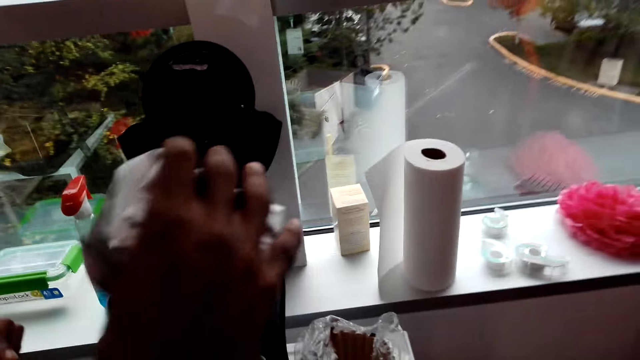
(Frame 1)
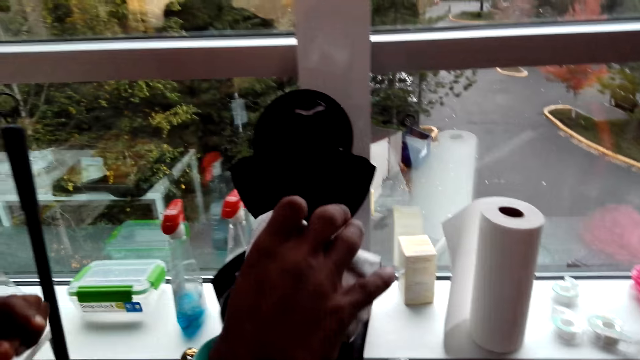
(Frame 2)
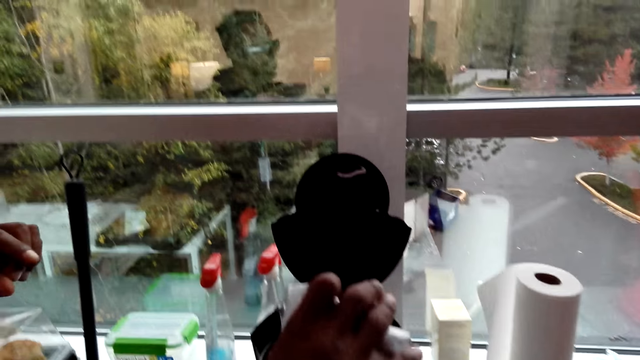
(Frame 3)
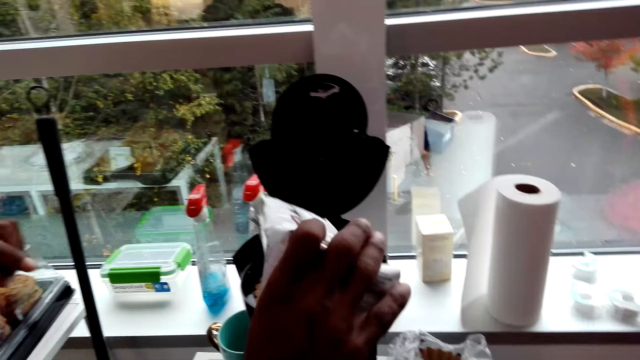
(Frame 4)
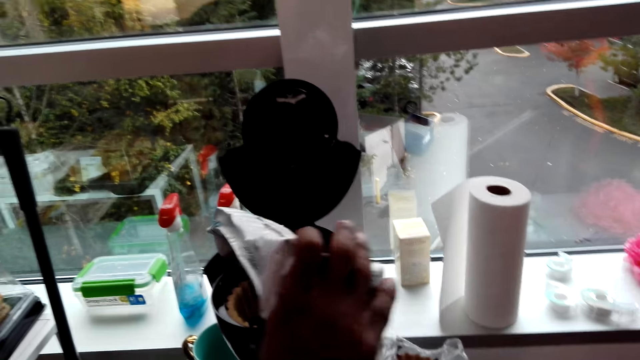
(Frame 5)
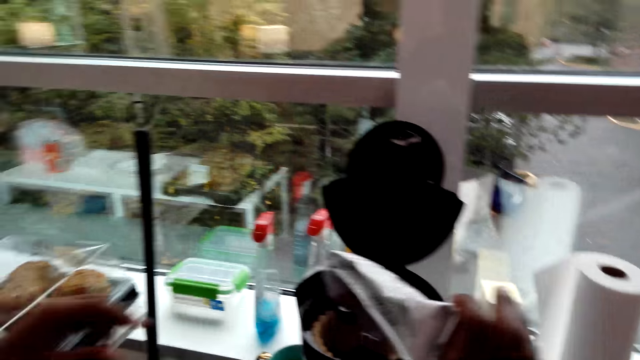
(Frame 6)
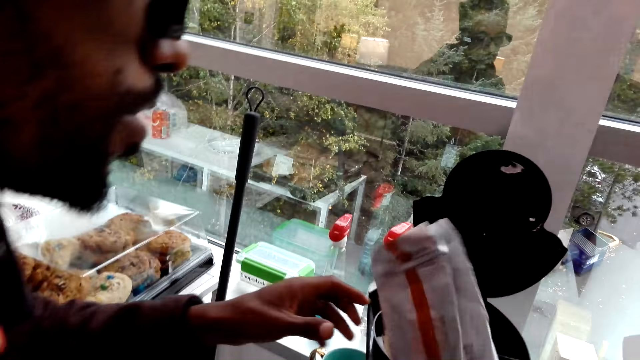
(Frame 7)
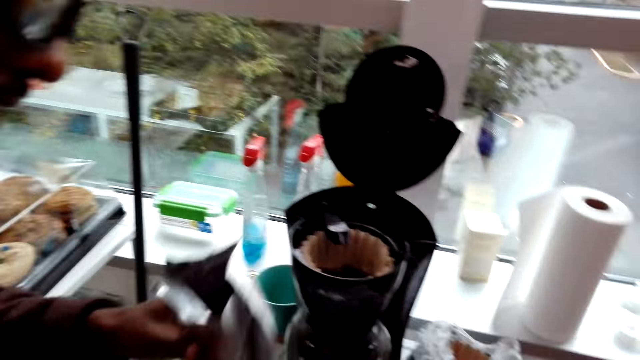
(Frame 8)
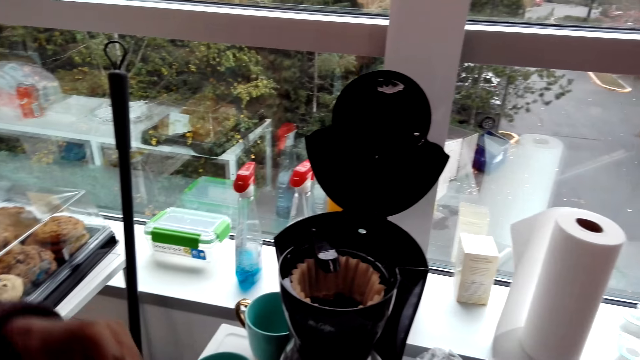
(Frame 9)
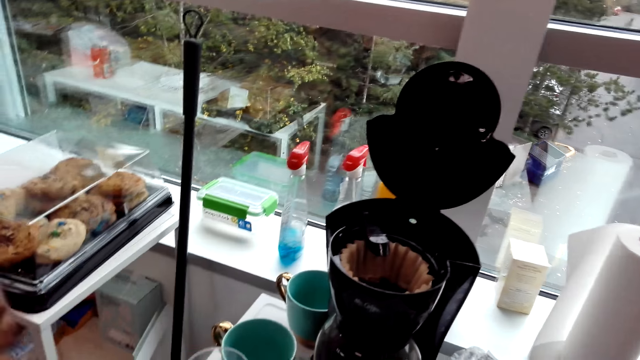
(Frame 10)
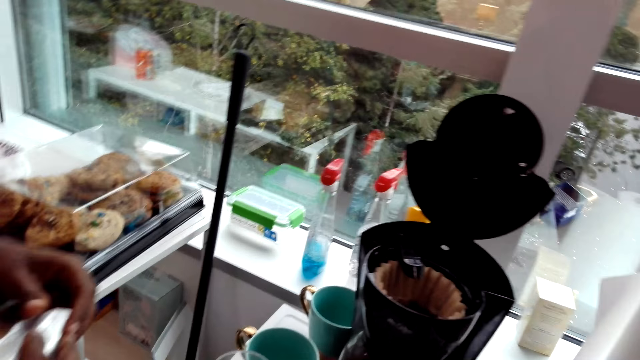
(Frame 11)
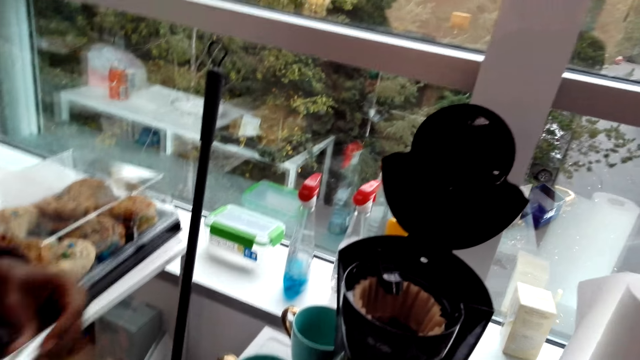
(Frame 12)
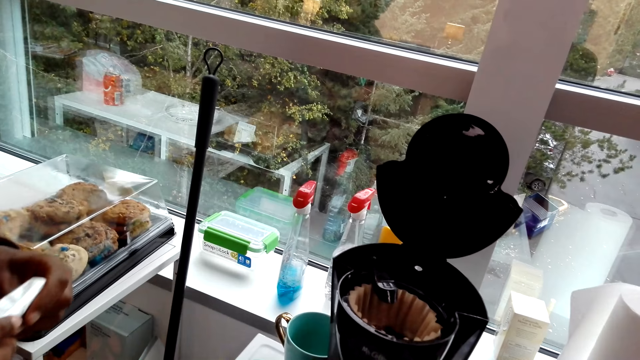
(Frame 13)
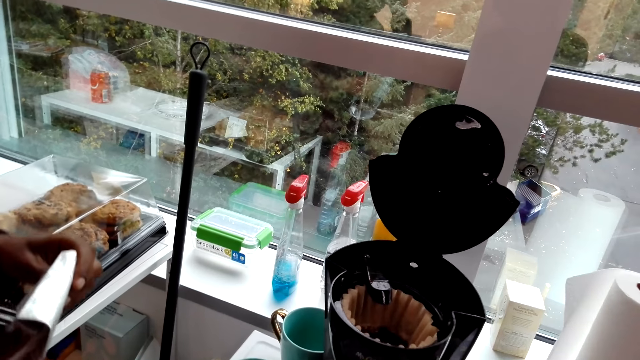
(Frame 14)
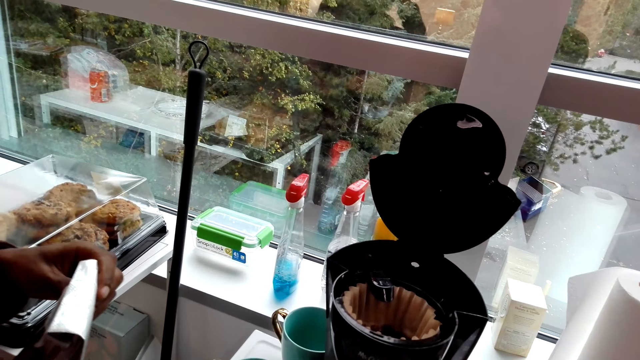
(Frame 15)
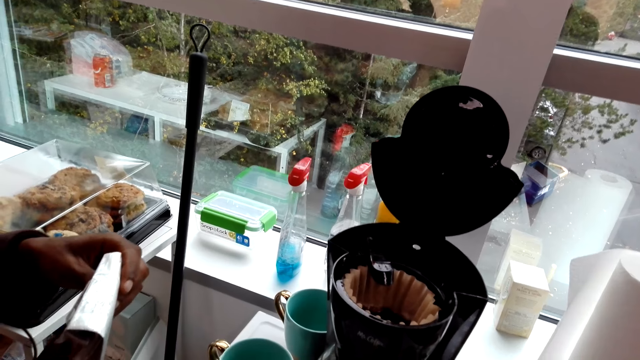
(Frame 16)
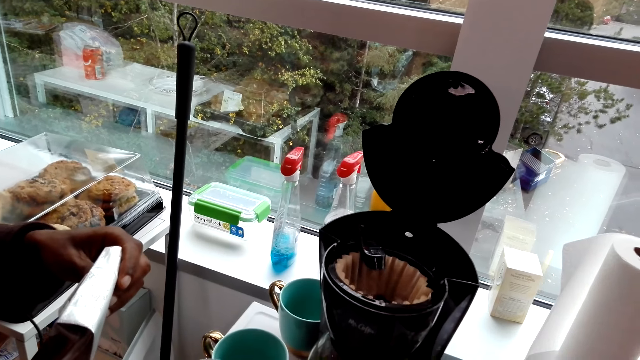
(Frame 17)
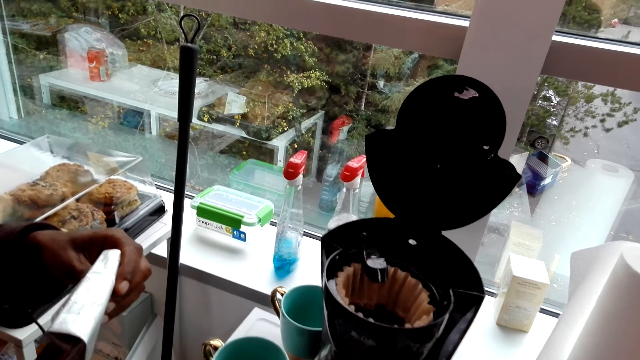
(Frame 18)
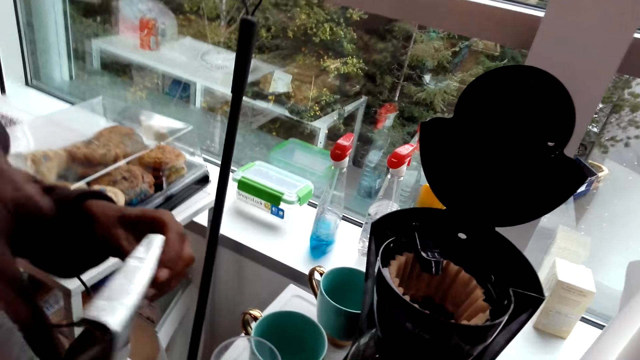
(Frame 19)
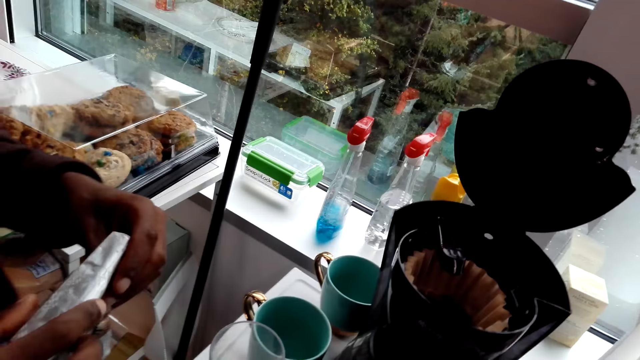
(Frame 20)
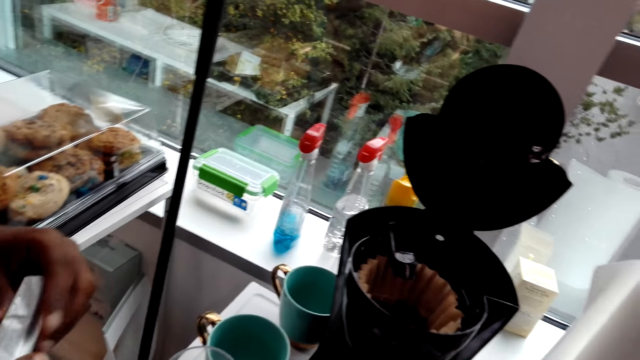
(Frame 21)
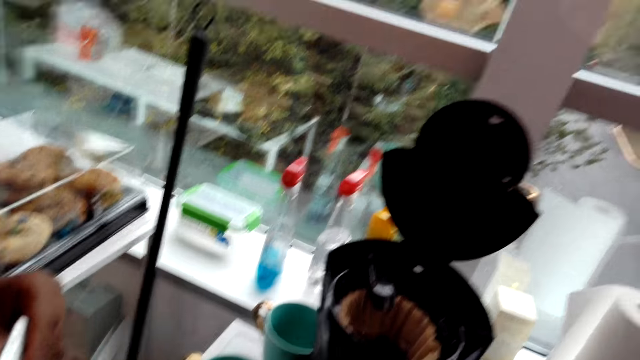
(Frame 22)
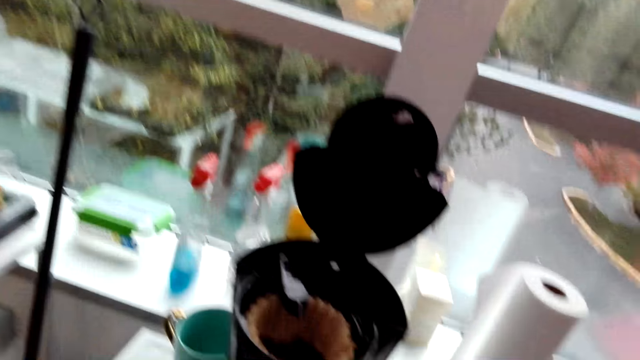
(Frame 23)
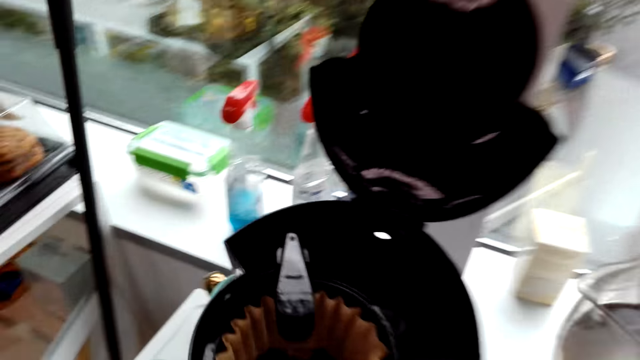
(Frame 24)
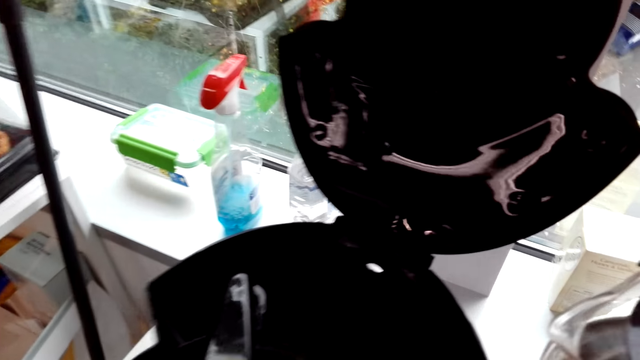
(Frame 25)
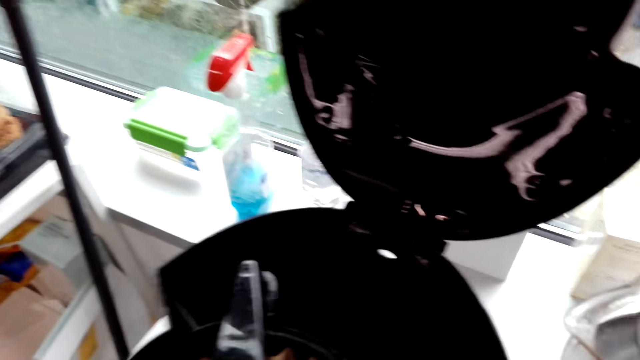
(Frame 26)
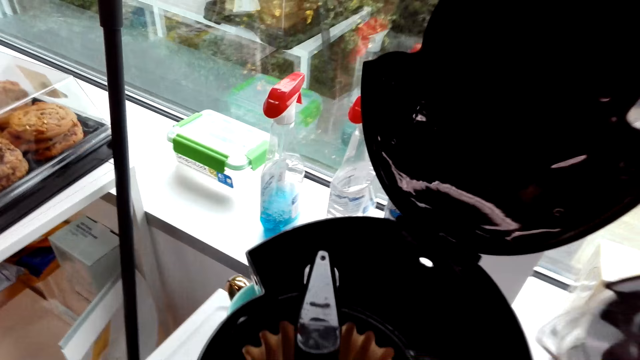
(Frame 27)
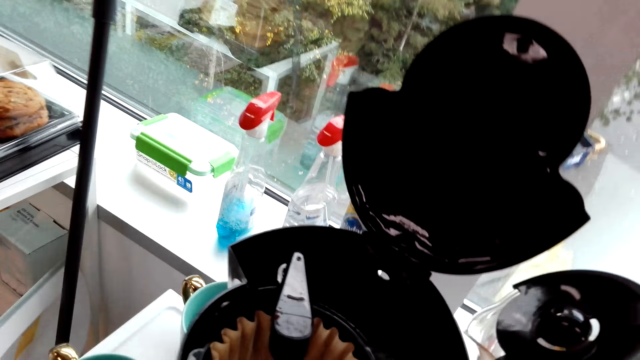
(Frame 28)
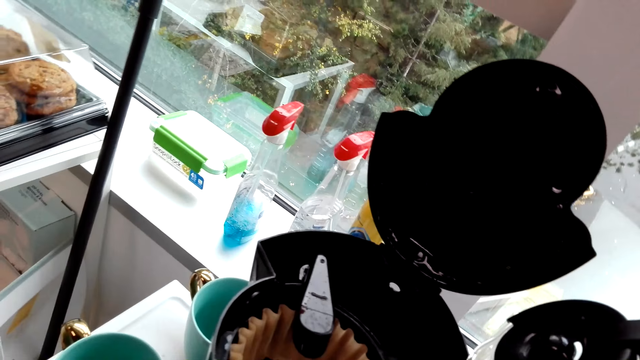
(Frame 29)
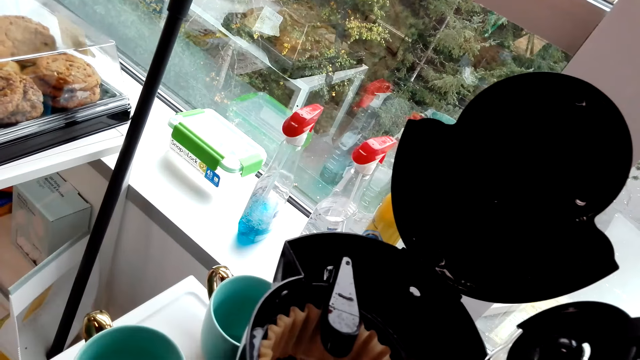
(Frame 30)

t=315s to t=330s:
A man does something with the hand, moves around, places something on the counter top, and holds the packet of something. The camera wearer does something. The man holds something. The camera wearer looks around. They hold a coffee maker jug. They do something.

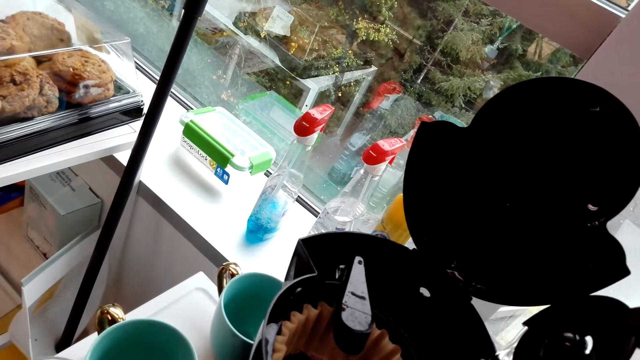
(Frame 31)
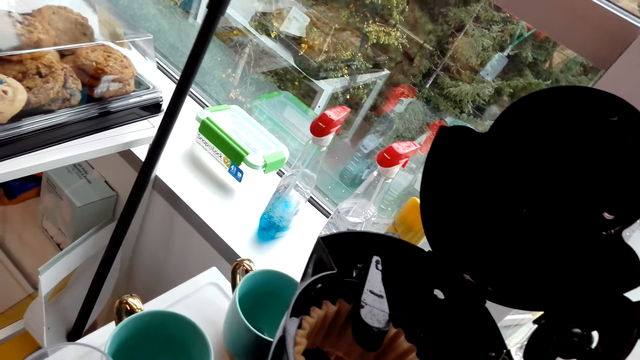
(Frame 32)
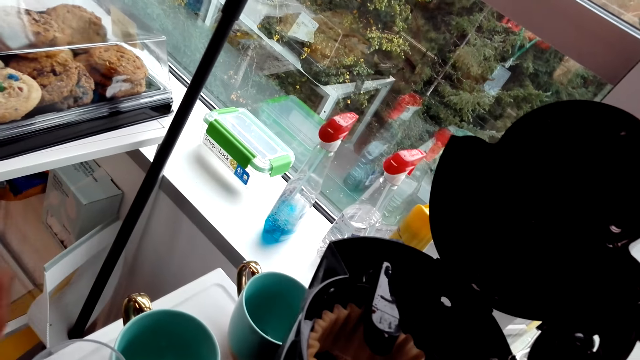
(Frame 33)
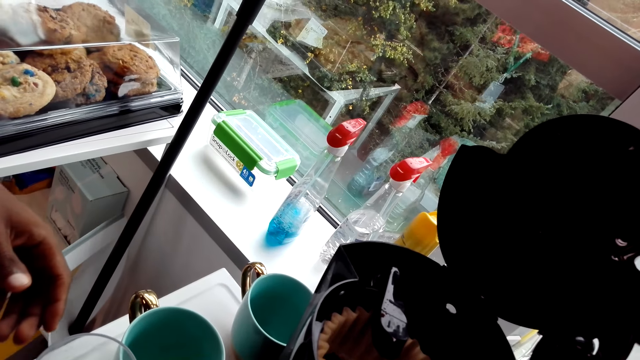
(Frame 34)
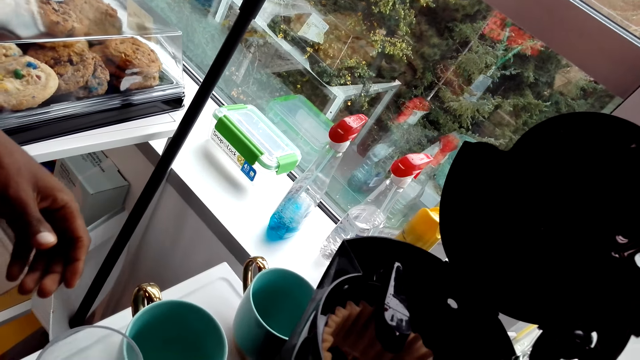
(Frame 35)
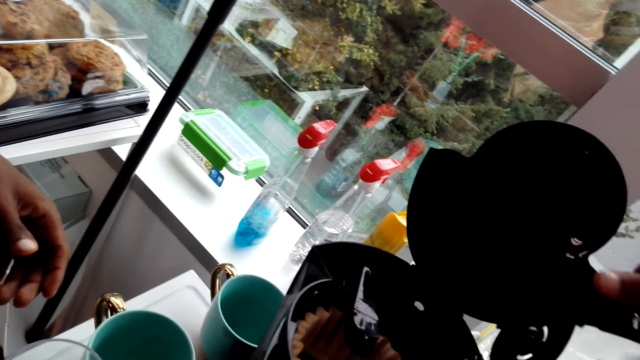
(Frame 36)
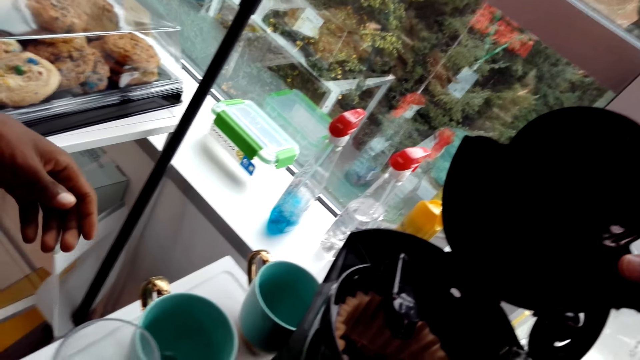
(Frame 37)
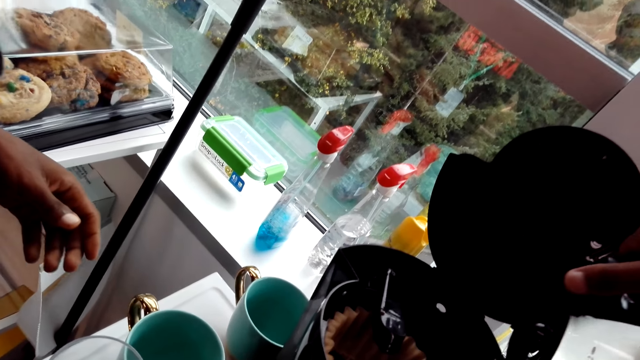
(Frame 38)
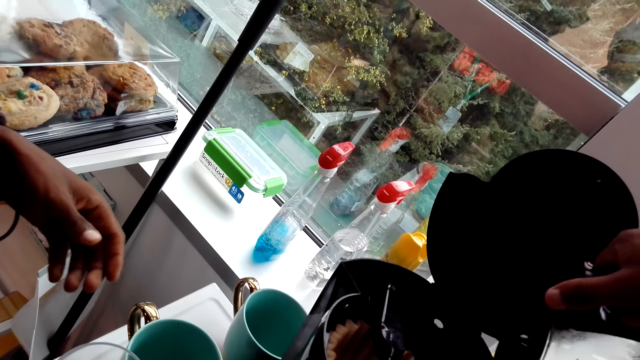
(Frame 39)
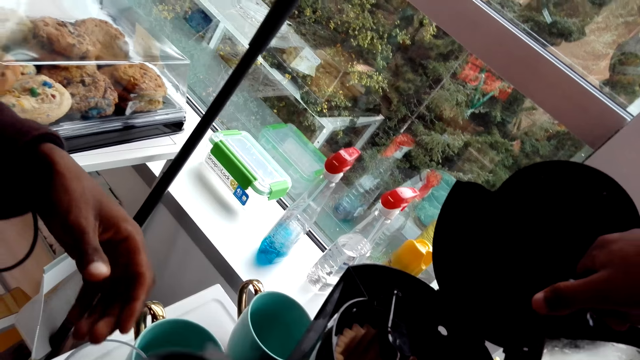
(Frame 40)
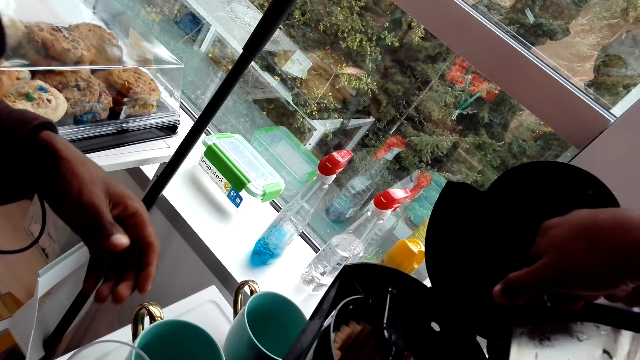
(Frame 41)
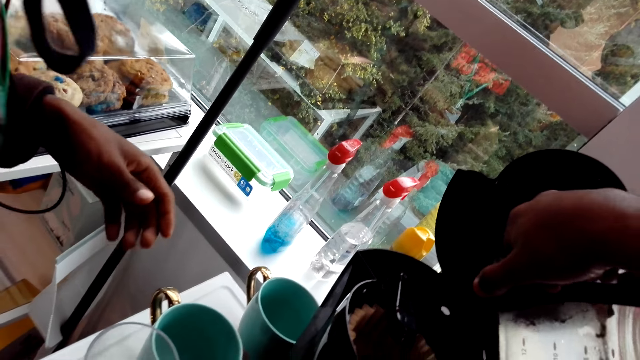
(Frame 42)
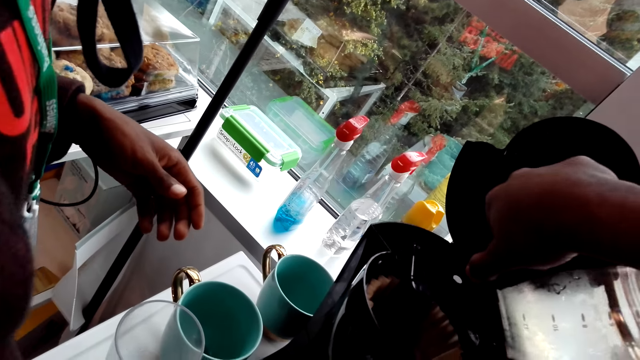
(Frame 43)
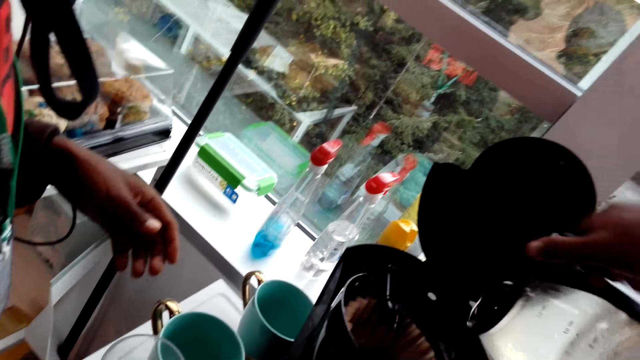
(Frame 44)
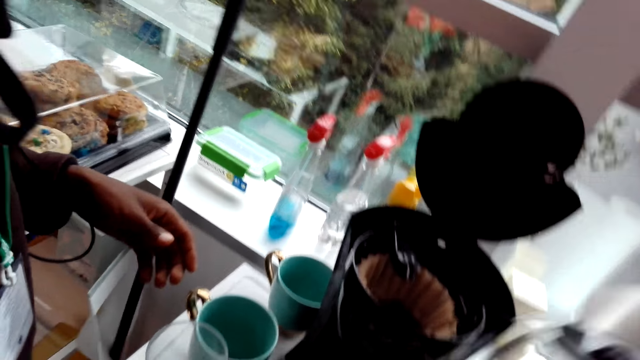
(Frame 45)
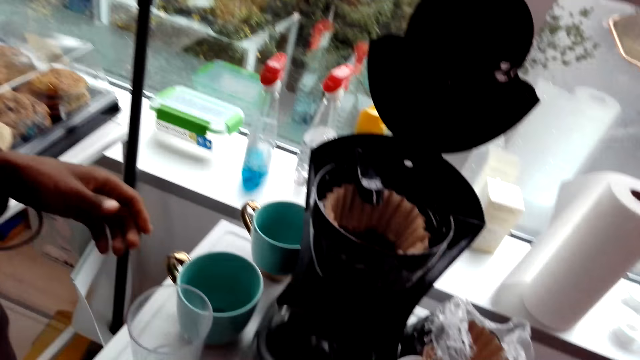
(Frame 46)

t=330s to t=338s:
The camera wearer puts water in the coffee maker with a jug. A man stands close to the camera wearer. The camera wearer pours something on the kettle.
